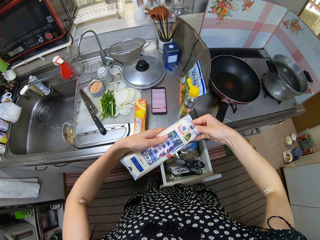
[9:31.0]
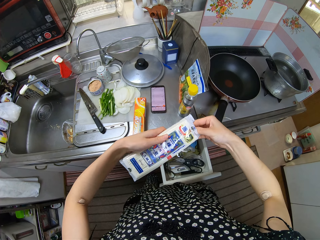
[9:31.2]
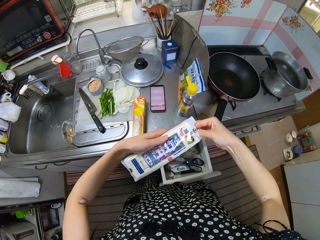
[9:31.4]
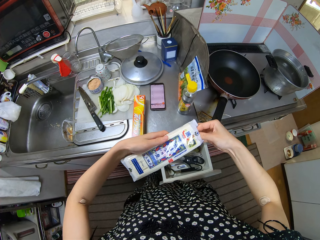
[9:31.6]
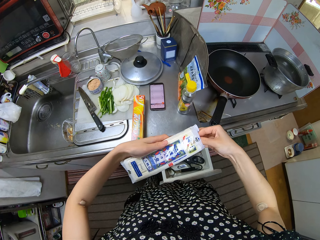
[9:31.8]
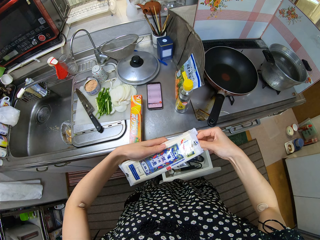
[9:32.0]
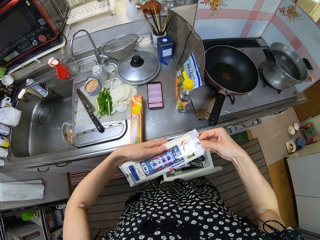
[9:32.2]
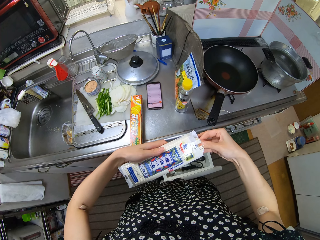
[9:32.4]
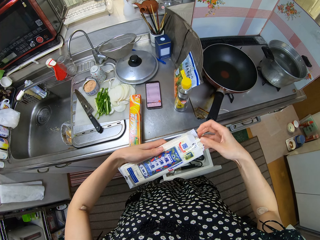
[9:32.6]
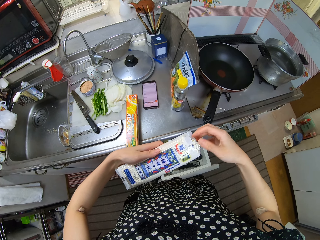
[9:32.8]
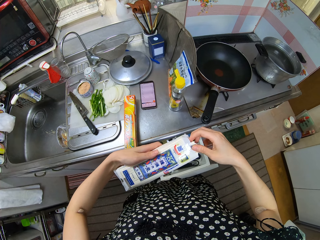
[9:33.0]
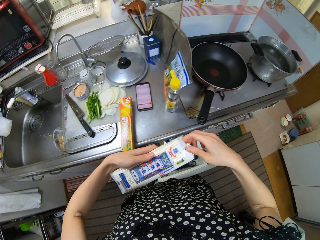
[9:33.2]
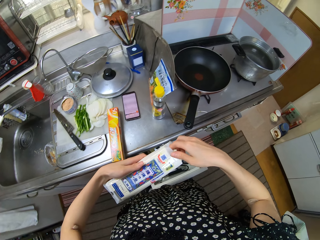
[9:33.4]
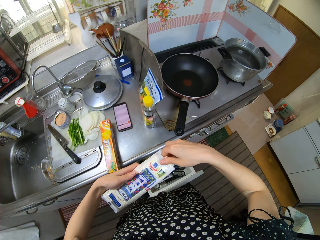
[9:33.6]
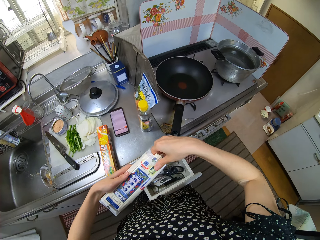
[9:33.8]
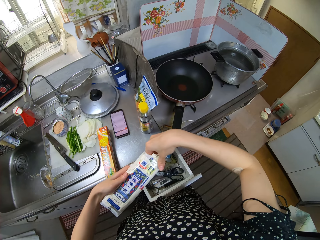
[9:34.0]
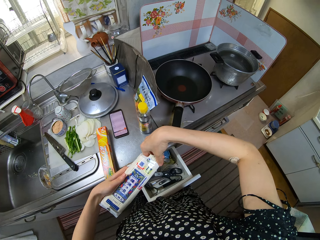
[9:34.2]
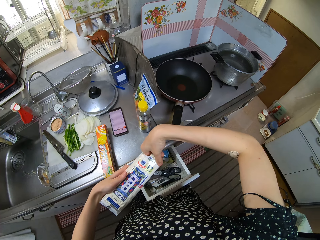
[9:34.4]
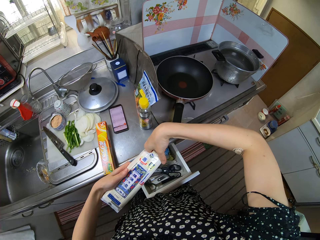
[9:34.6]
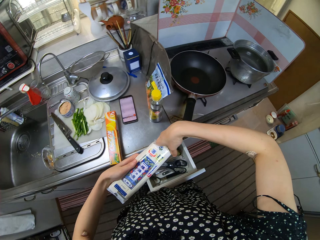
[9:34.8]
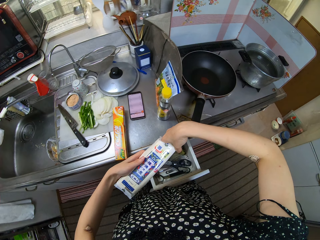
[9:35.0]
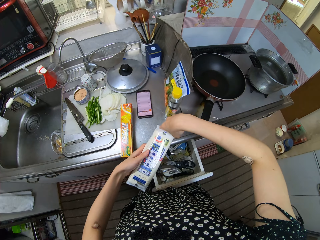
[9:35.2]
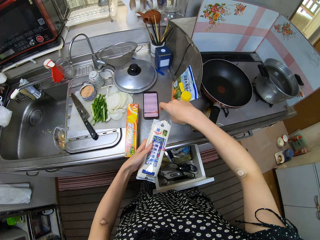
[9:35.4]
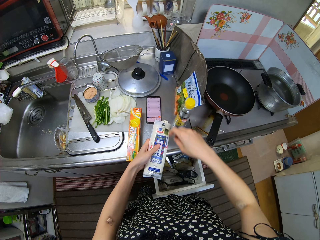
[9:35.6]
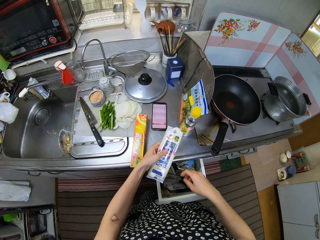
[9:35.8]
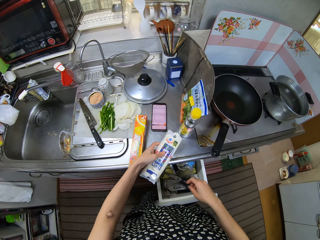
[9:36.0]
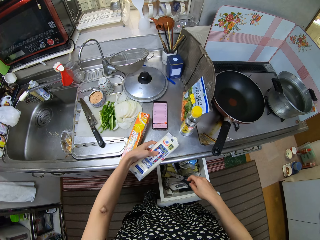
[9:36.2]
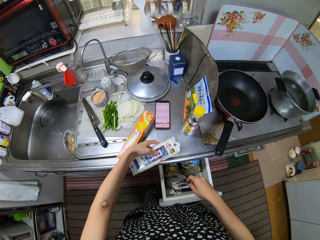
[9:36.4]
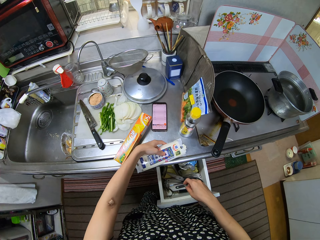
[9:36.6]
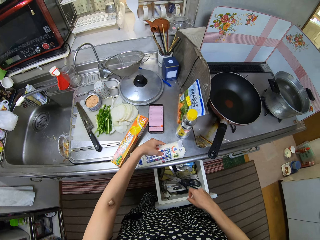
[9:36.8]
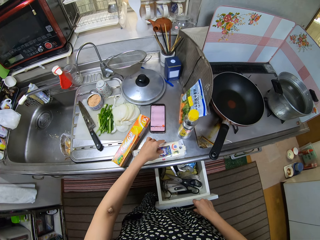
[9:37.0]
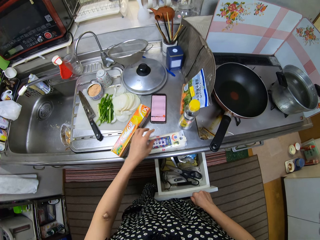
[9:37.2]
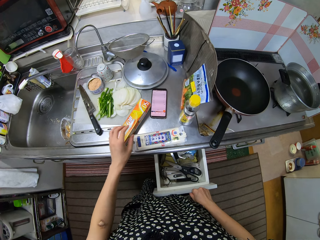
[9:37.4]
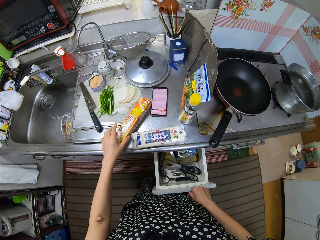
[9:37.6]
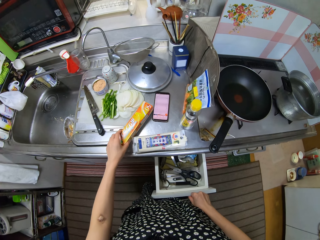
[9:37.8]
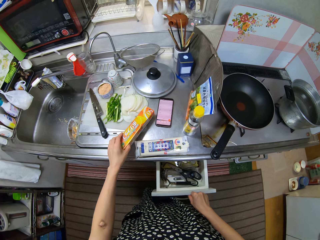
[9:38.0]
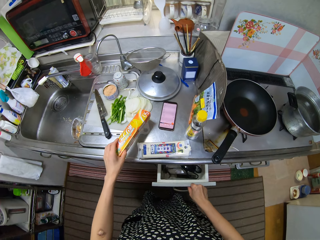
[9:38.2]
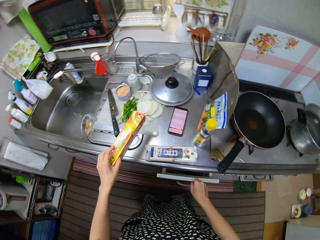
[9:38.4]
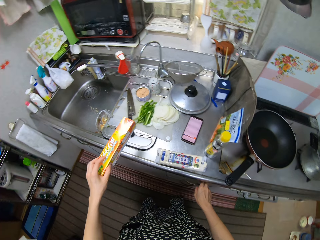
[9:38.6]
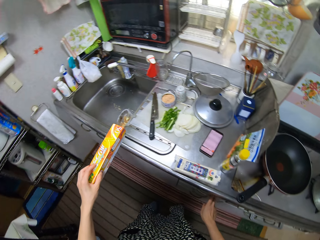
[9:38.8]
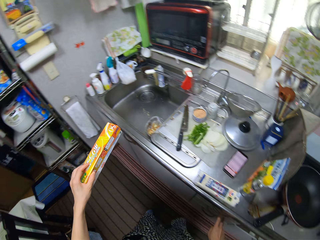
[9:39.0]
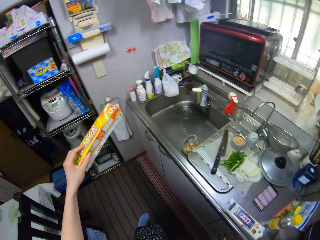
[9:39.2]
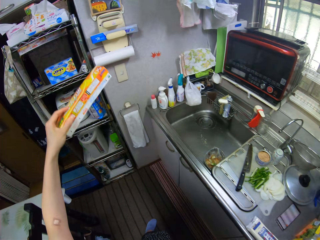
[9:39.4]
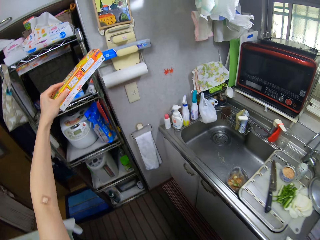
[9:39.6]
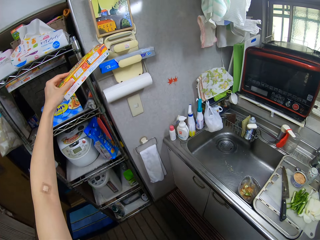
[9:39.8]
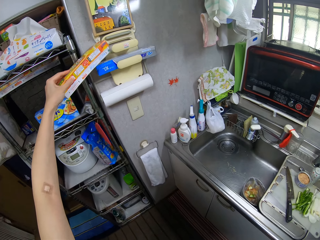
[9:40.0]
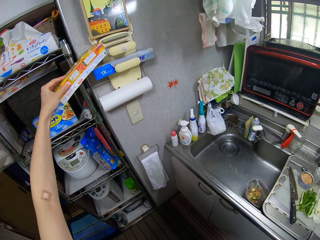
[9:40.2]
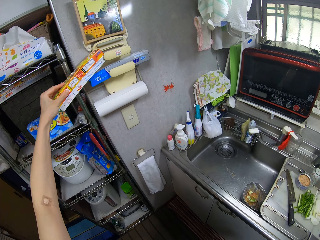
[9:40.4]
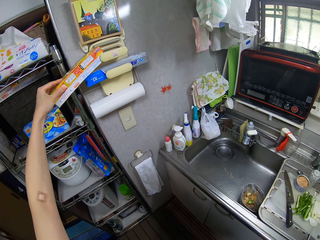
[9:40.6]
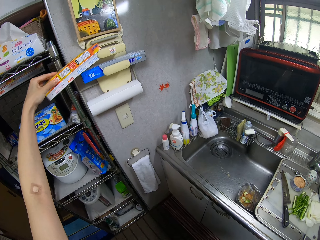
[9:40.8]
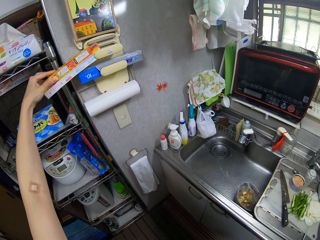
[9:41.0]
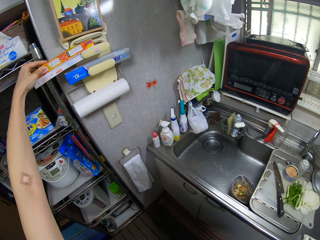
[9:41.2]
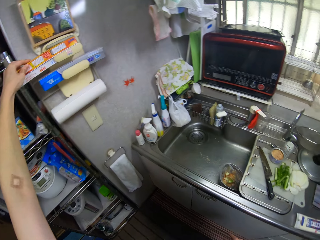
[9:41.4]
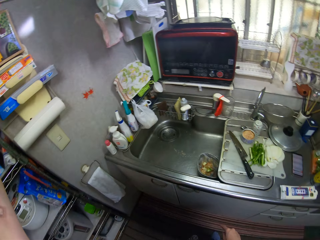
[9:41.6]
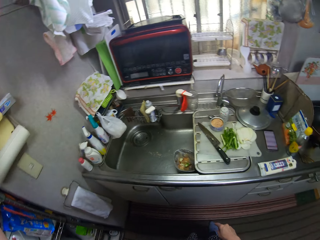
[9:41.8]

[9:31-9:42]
The camera wearer picks up the packet of noodles or pasta. She removes the noodles in the pack. She drops the pack of pasta on the counter. She picks up the packet of noodles on the kitchen top. She closes the drawer with her right hand. She picks up a pack of plastic wrap from the counter with her left hand. She walks to the sink. She places the plastic wrap on the mounted rack.

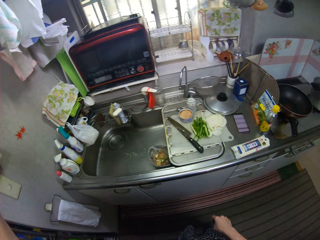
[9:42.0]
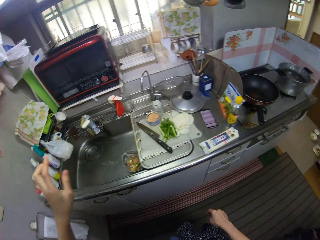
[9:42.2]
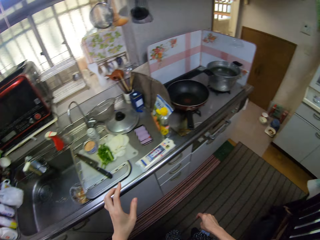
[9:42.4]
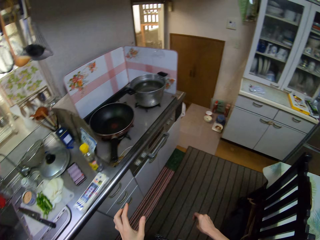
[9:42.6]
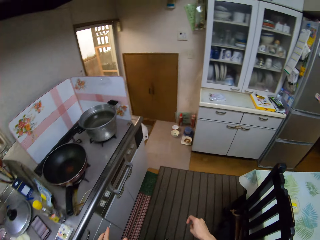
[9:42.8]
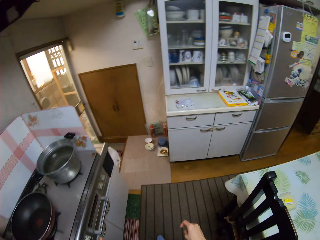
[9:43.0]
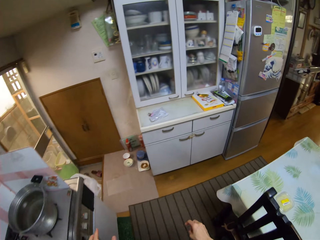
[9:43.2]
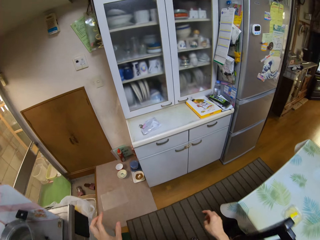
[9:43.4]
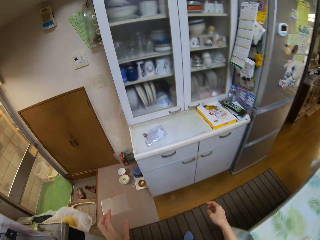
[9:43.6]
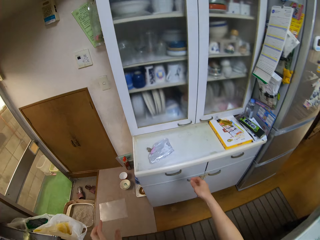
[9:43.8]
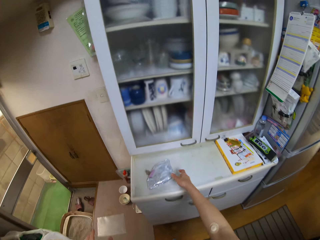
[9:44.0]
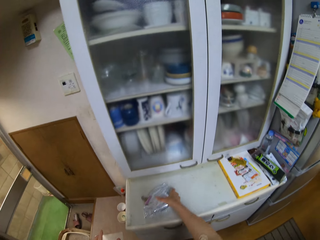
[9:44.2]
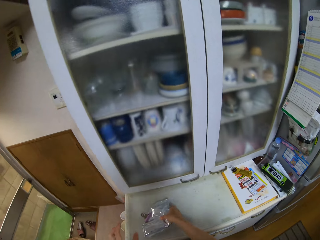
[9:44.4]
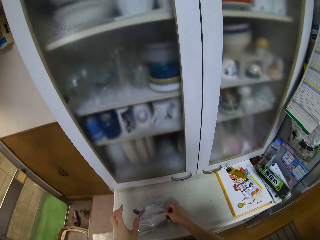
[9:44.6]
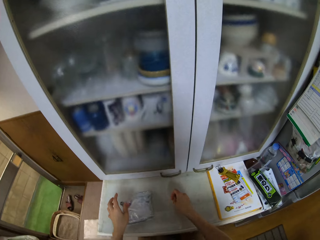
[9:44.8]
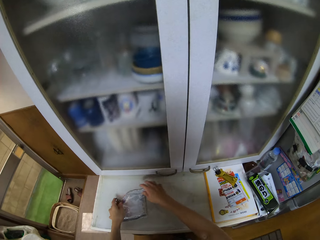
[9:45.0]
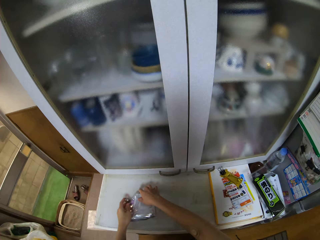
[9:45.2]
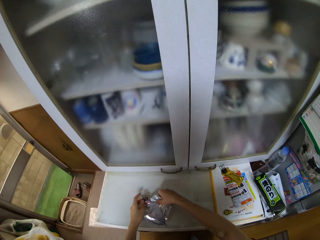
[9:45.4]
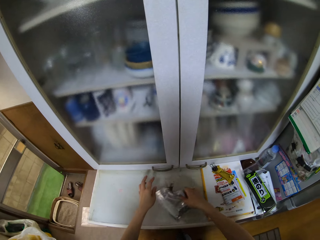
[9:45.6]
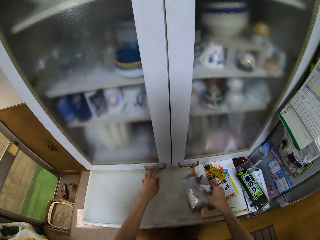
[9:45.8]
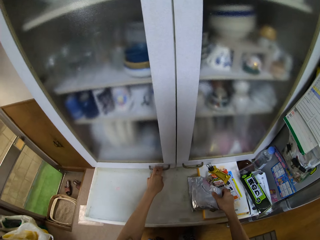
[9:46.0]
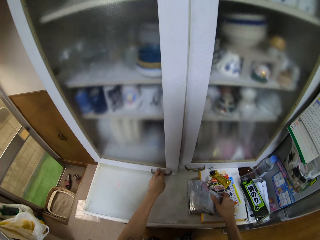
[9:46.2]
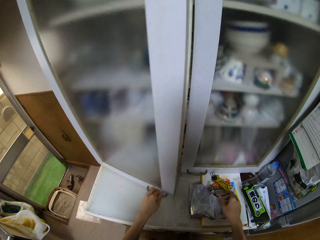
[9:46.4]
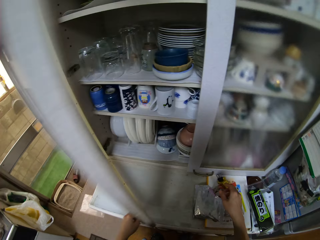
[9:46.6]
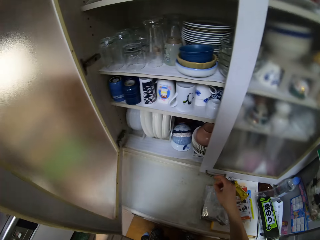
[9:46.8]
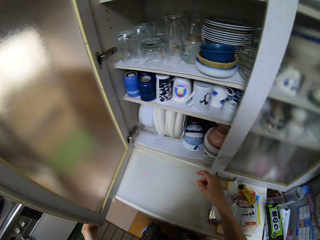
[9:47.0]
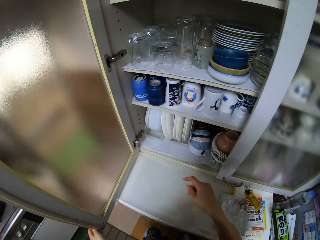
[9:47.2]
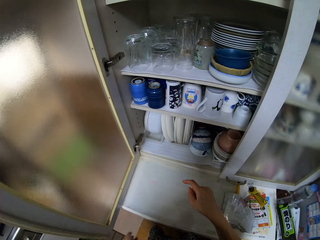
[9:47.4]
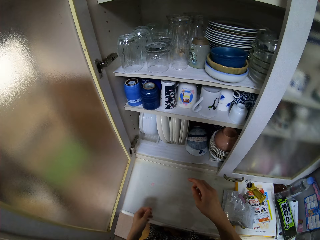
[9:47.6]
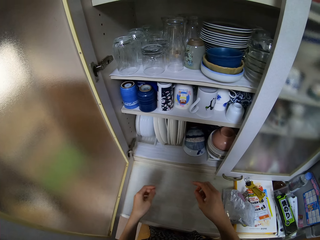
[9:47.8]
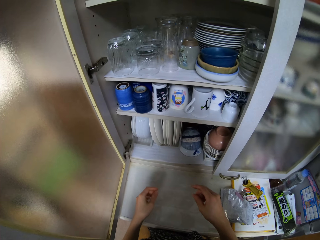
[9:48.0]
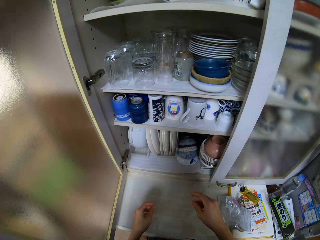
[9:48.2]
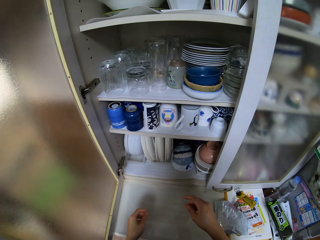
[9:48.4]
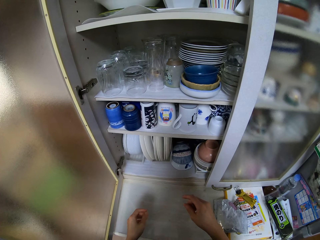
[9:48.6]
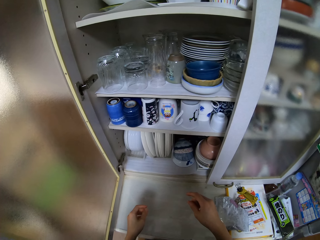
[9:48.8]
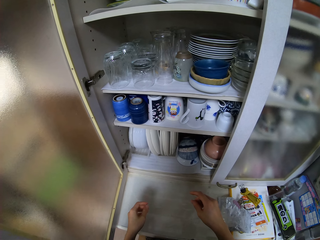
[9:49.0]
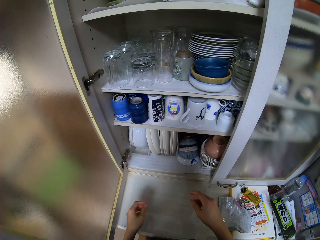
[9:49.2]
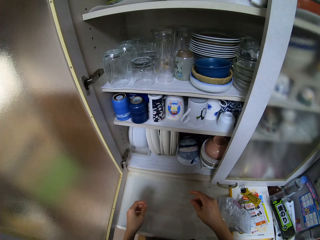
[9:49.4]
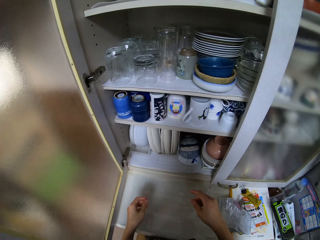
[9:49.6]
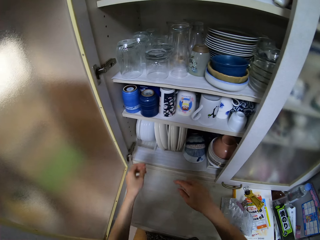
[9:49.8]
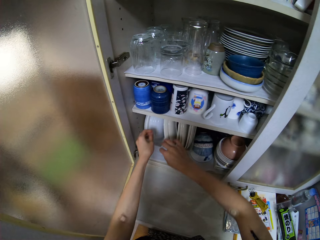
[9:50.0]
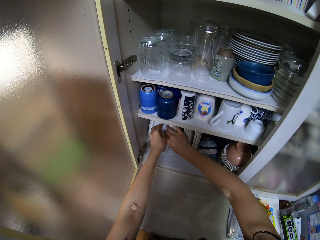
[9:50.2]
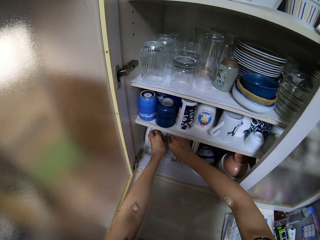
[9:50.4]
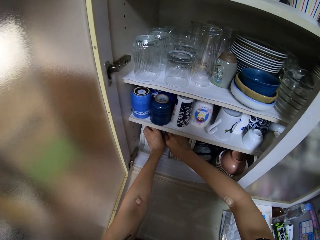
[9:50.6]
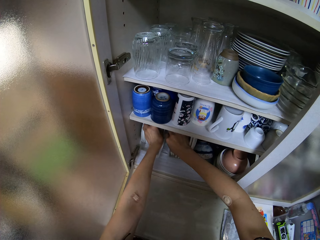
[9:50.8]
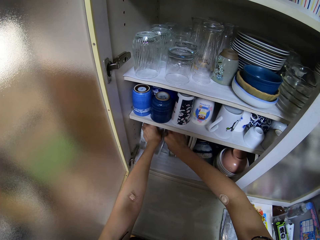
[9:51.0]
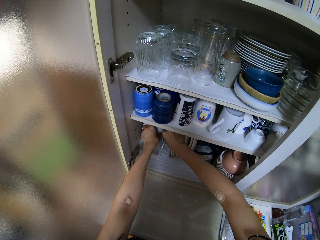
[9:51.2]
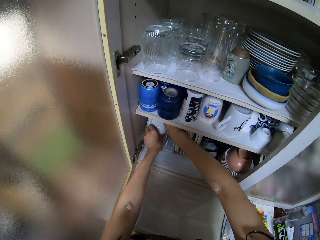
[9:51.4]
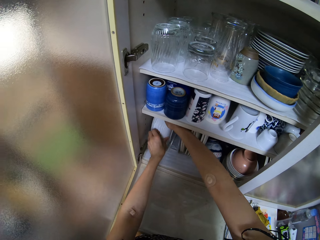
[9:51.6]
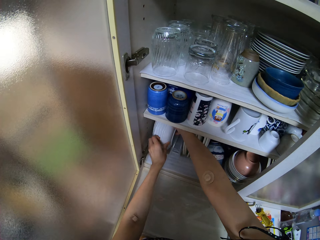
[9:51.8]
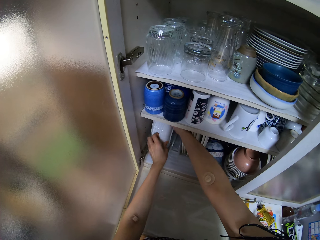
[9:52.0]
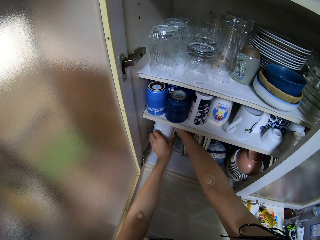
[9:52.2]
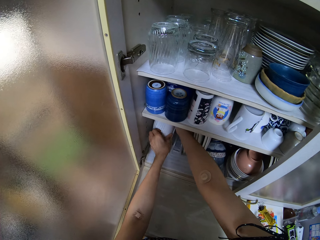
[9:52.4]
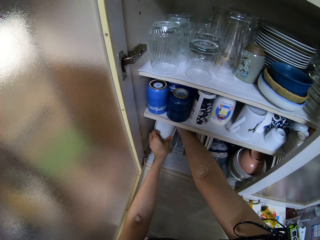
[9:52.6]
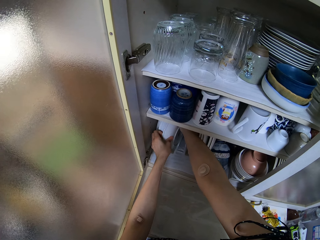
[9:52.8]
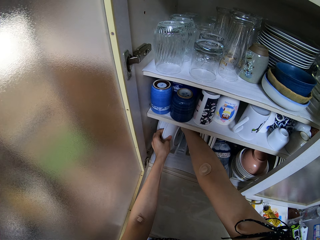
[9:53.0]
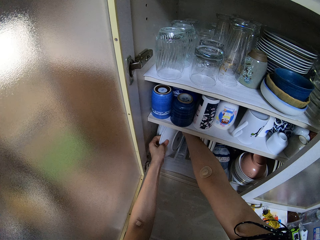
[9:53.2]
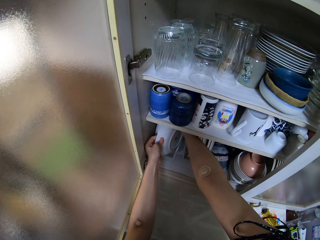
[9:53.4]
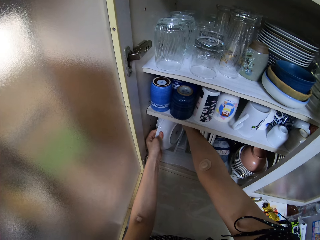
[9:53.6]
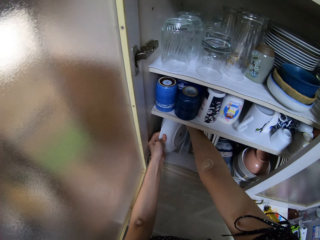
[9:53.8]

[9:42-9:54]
The camera wearer walks to the kitchen cabinet. She moves a packet on another counter with her right hand. She opens a cupboard with her left hand. She picks up a plate from the cupboard with her left hand.
